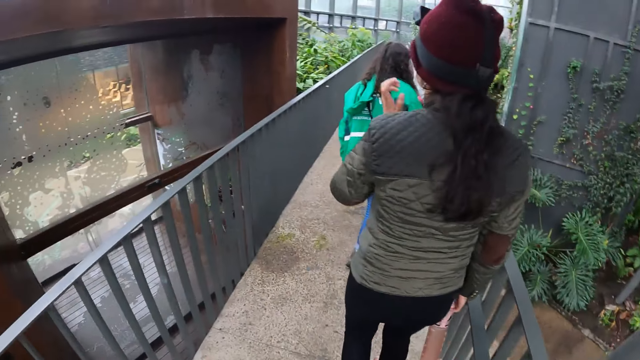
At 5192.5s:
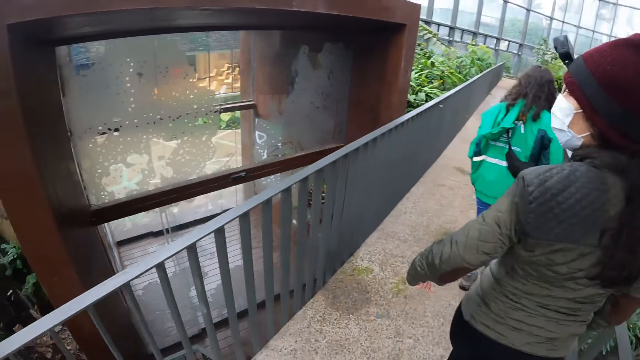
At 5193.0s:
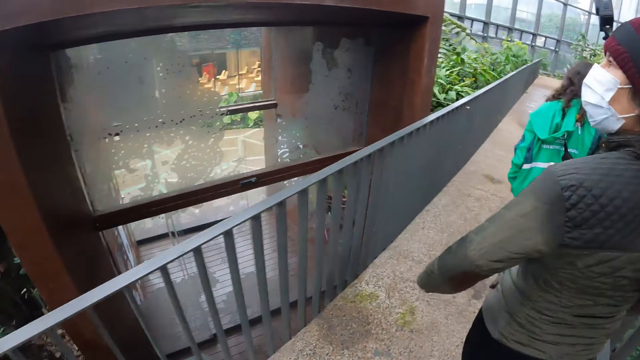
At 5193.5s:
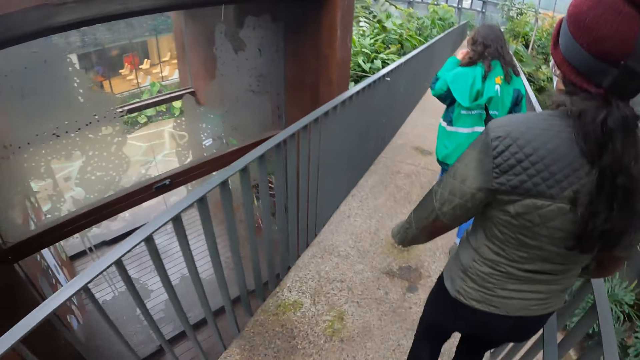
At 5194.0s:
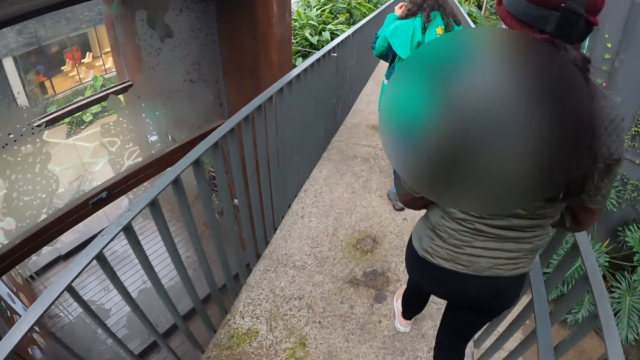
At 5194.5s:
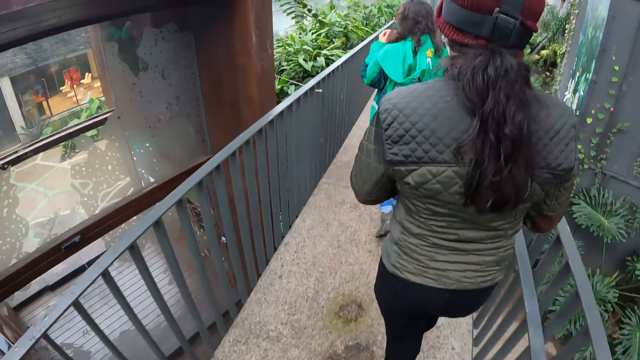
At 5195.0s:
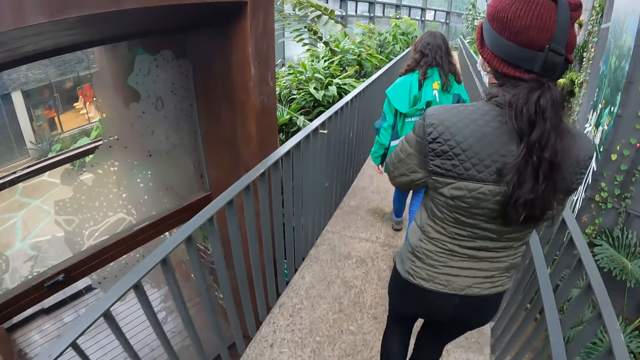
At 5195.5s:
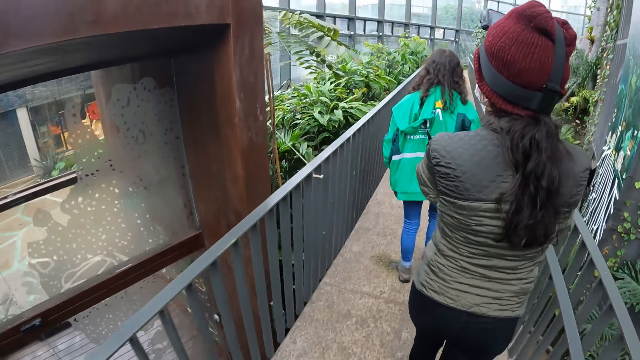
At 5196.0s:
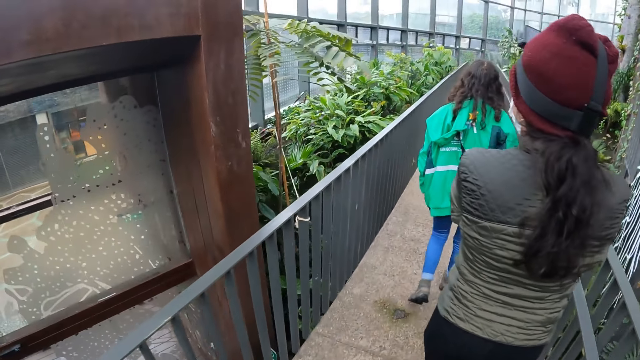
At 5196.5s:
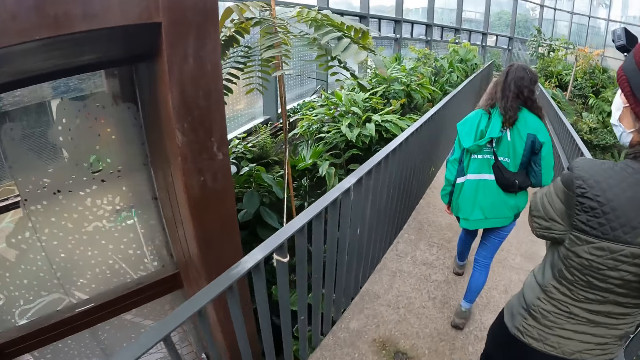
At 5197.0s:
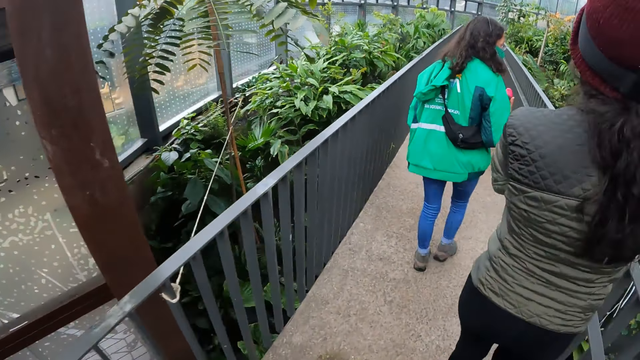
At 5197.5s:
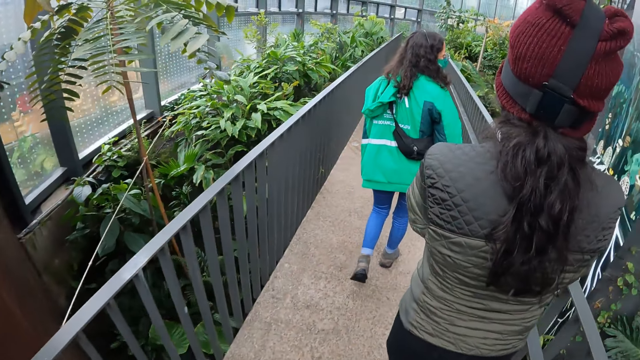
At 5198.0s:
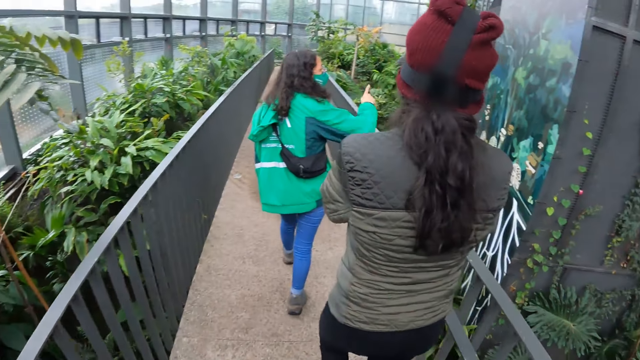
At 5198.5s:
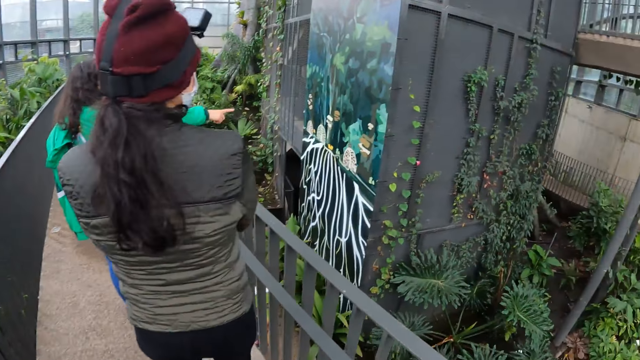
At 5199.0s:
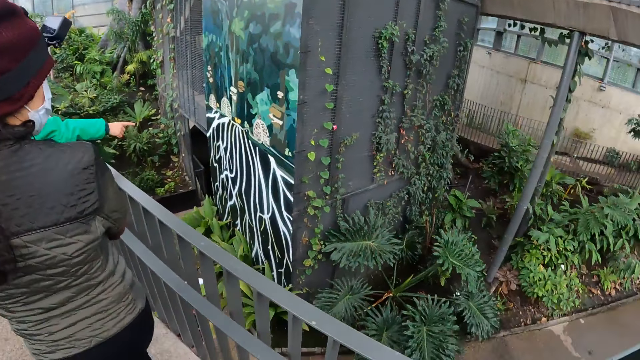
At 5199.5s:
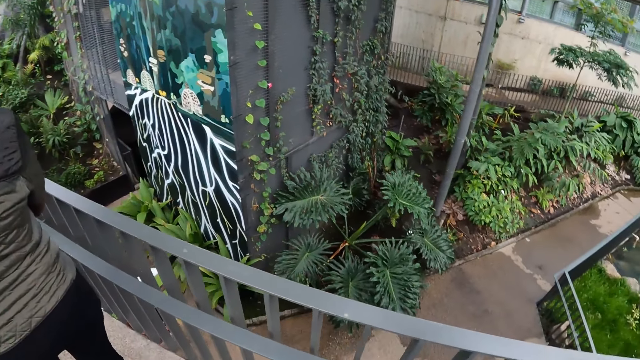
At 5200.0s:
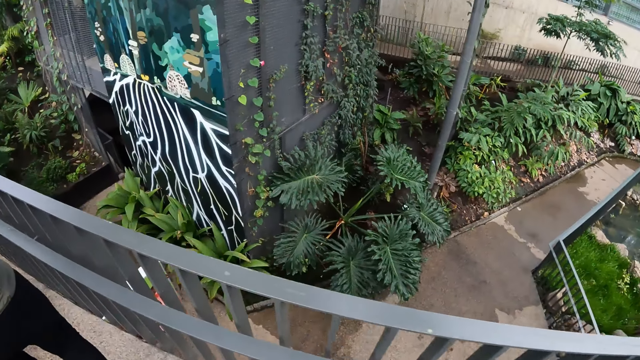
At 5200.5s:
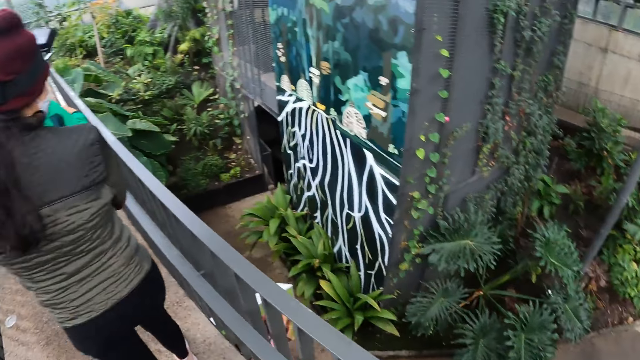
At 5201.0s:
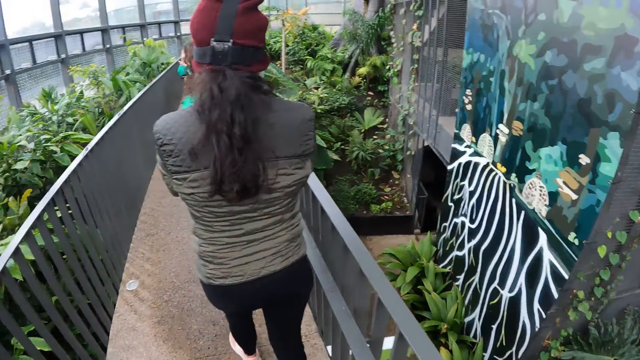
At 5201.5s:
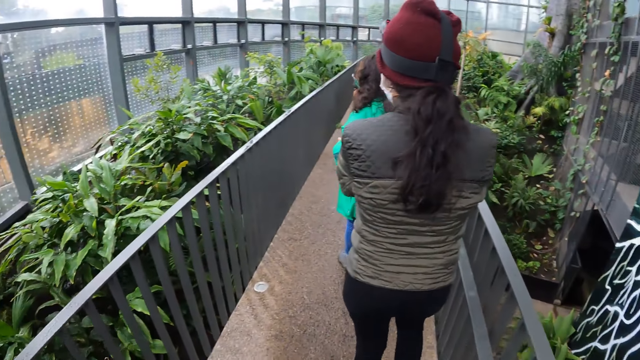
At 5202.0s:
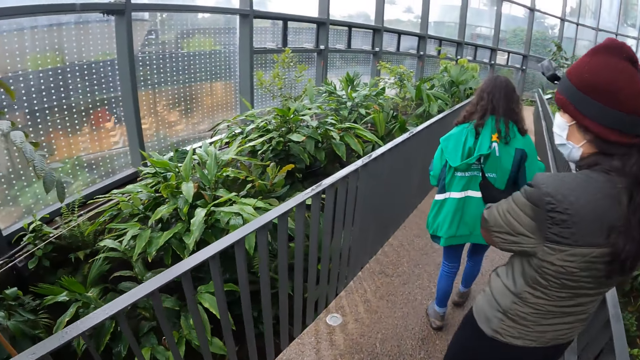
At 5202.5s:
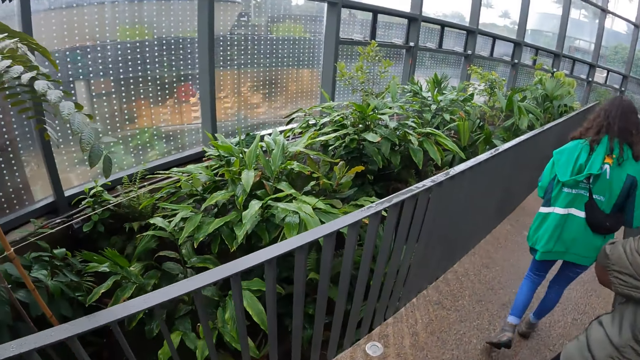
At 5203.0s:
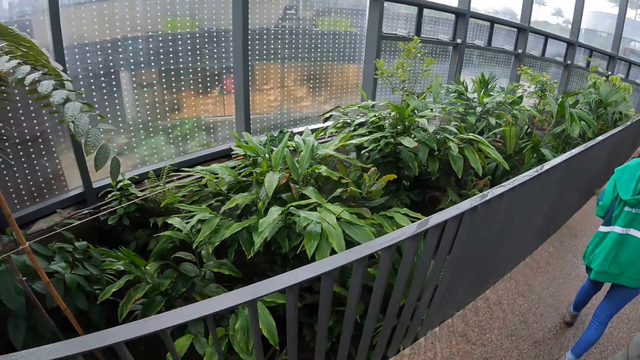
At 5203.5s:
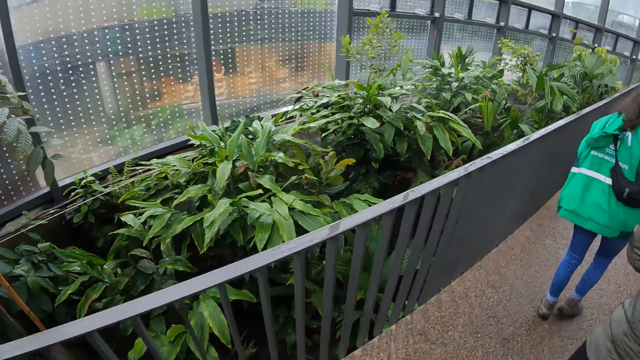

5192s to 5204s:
A lady walks around. Another lady walks around. The camera wearer walks around.

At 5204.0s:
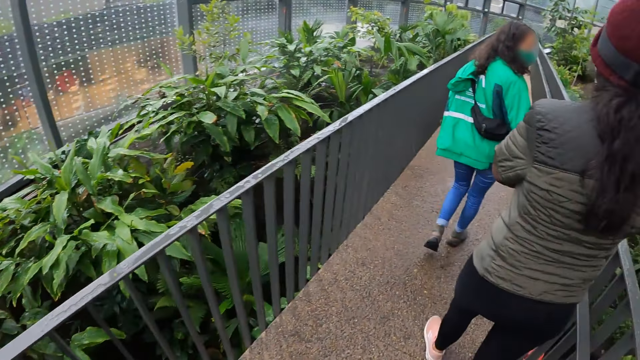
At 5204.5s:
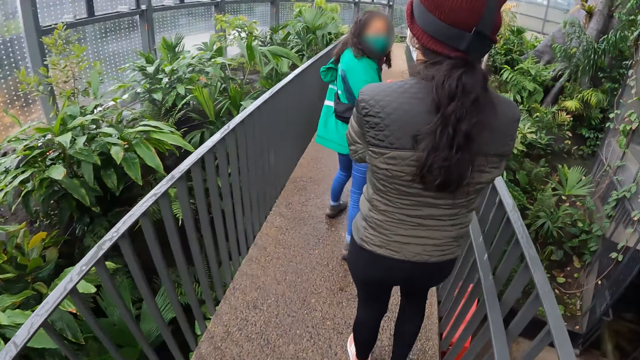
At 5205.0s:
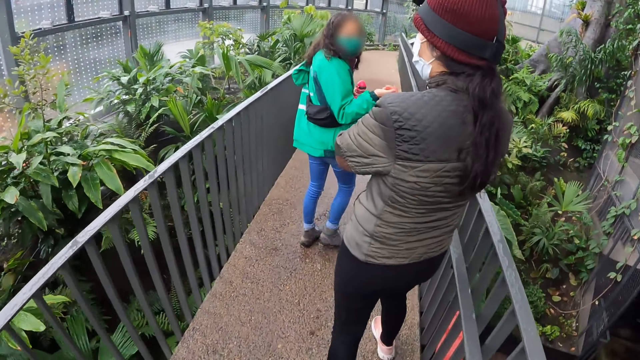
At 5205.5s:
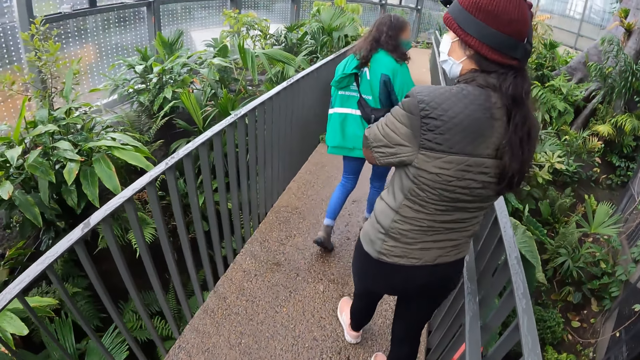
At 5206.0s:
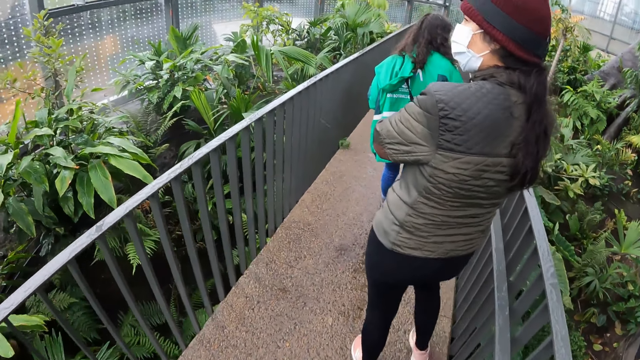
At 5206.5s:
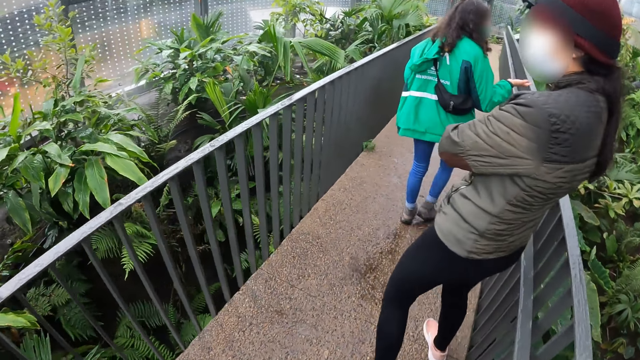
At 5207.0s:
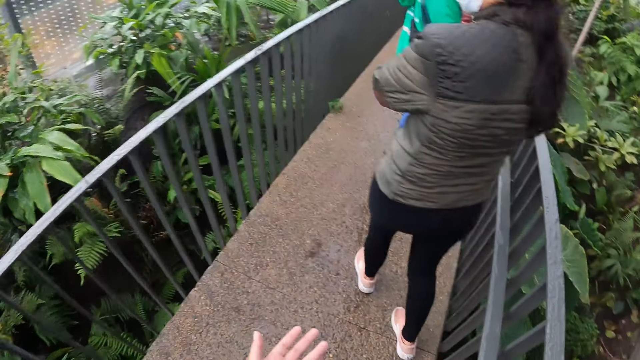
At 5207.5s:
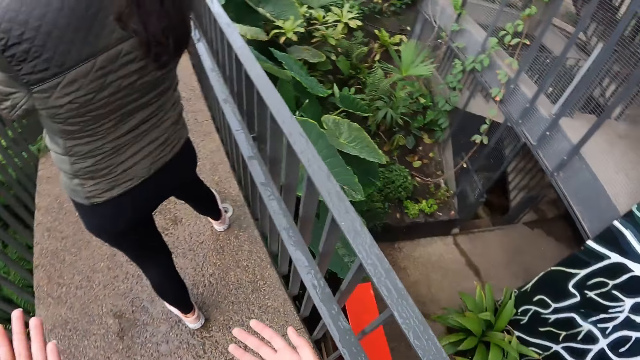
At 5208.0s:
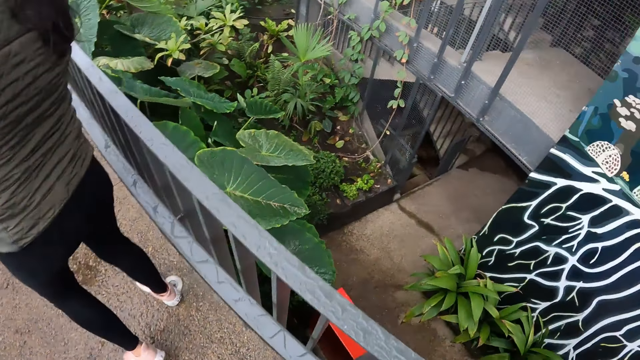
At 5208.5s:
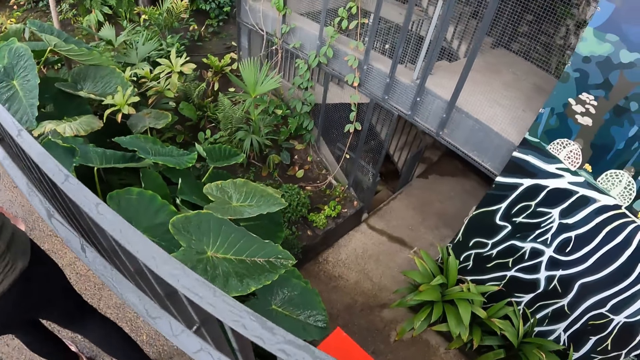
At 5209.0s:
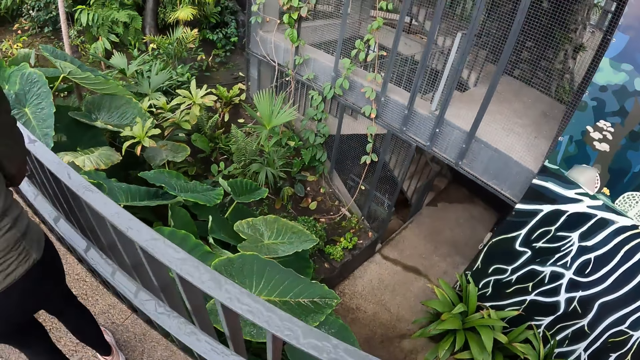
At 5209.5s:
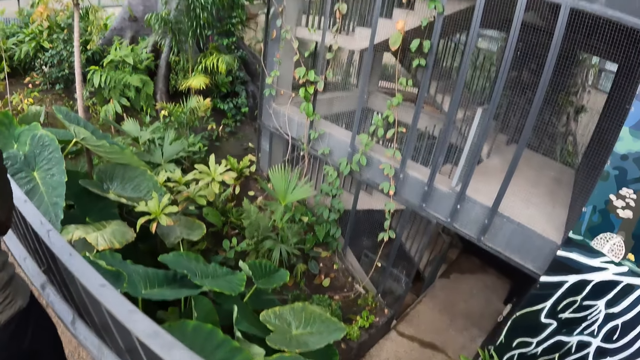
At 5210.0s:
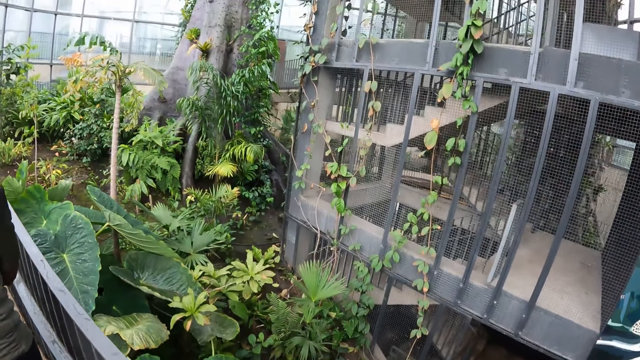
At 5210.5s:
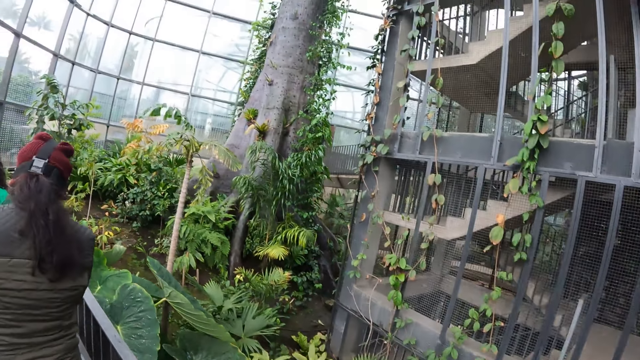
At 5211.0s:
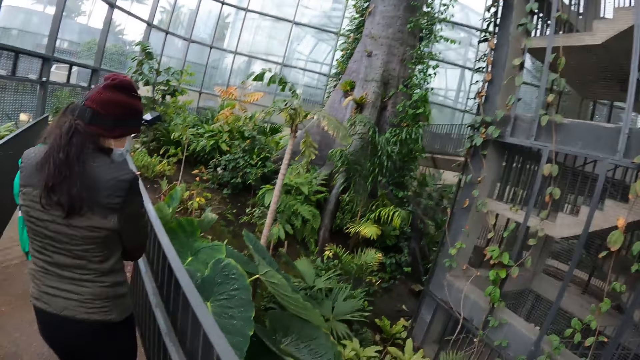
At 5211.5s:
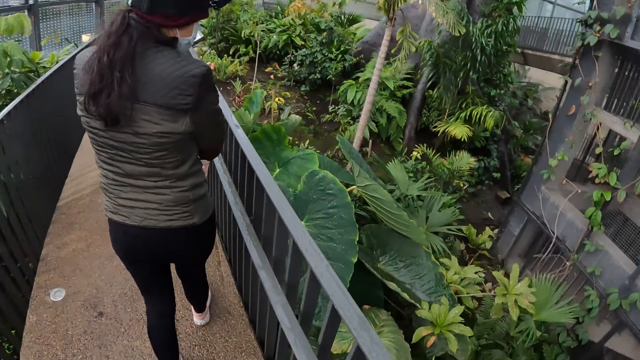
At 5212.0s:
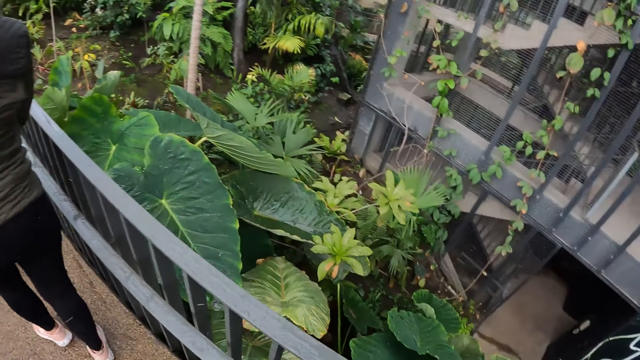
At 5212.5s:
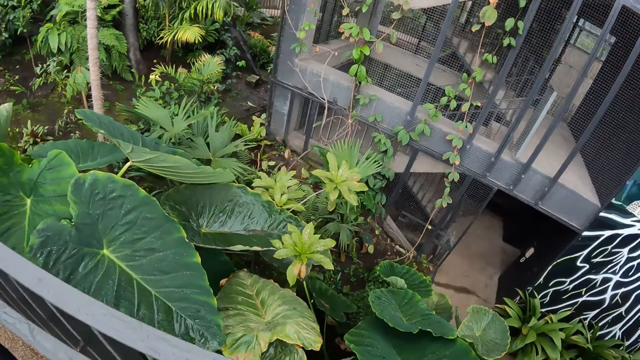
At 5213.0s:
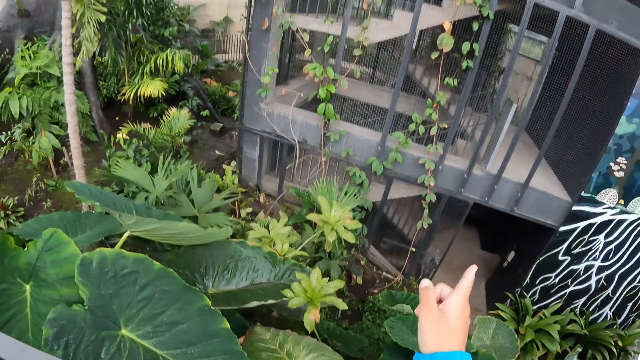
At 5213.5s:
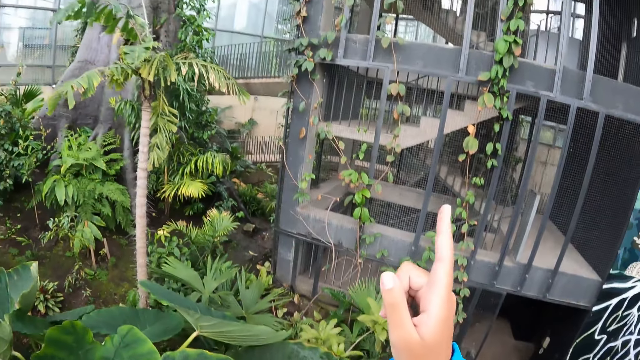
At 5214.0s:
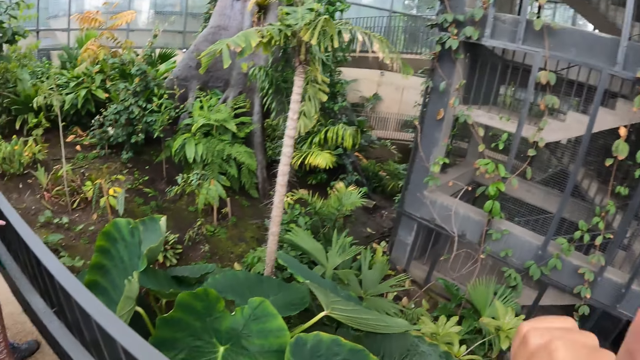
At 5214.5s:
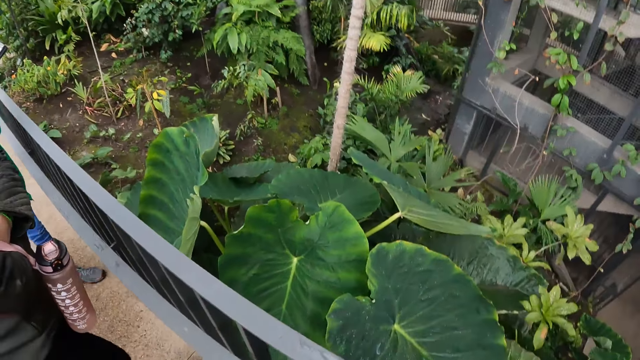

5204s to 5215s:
The camera wearer points at plants.
